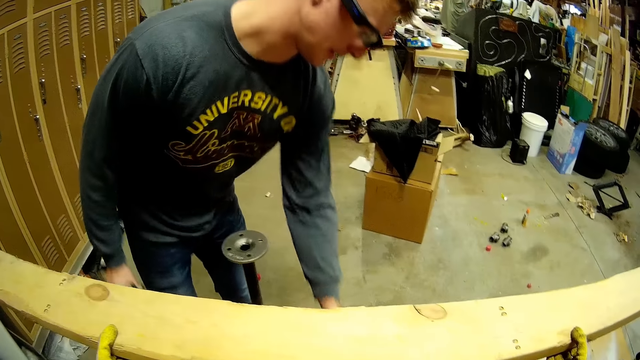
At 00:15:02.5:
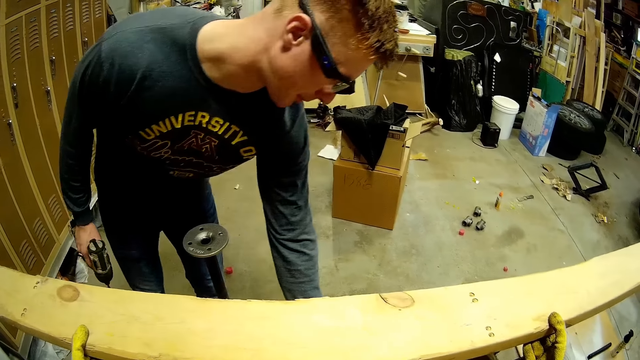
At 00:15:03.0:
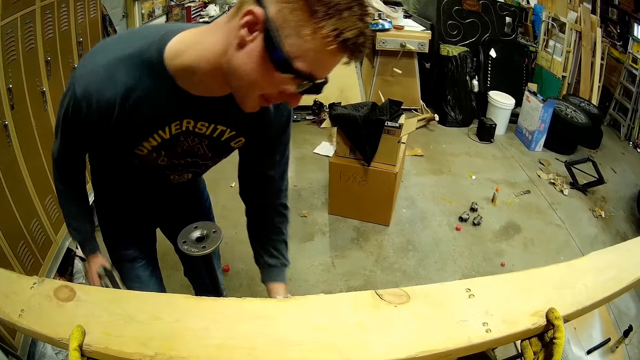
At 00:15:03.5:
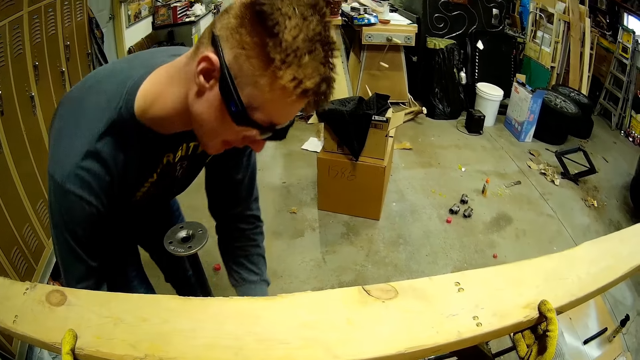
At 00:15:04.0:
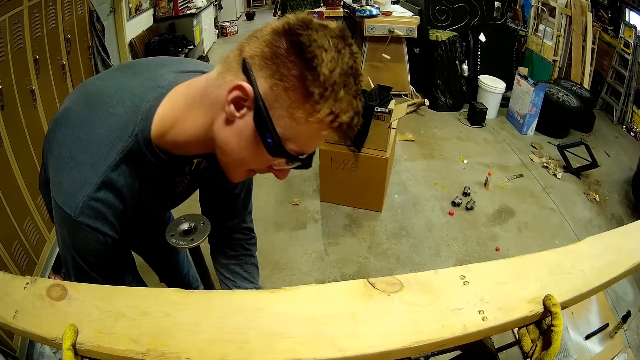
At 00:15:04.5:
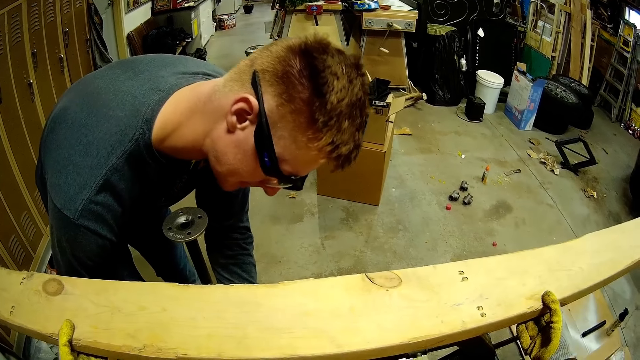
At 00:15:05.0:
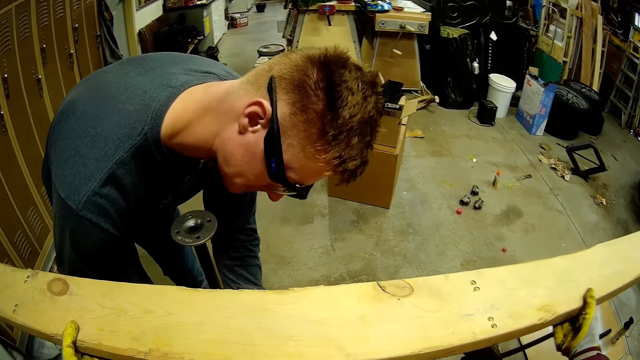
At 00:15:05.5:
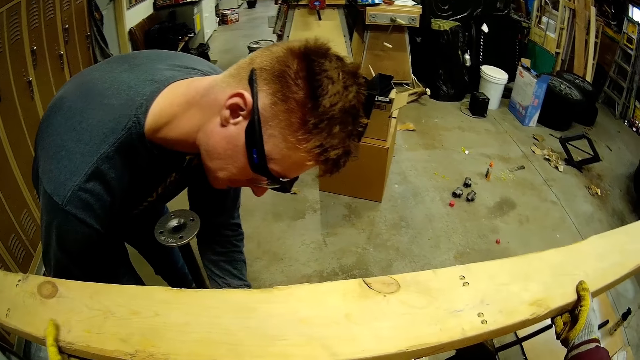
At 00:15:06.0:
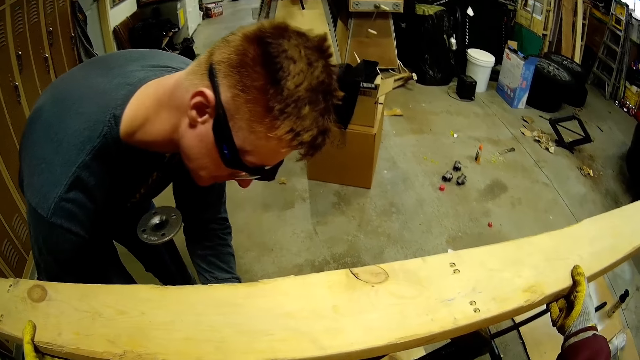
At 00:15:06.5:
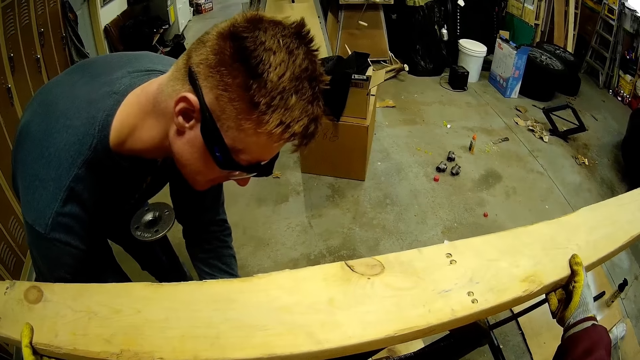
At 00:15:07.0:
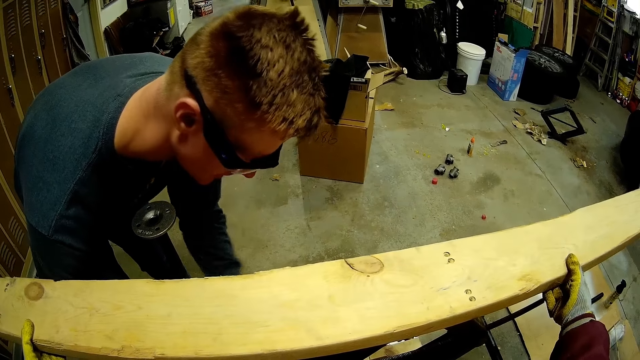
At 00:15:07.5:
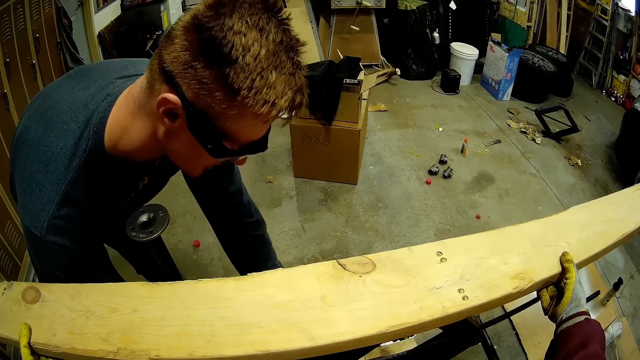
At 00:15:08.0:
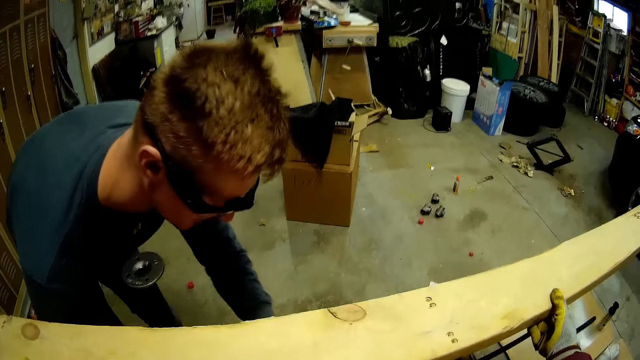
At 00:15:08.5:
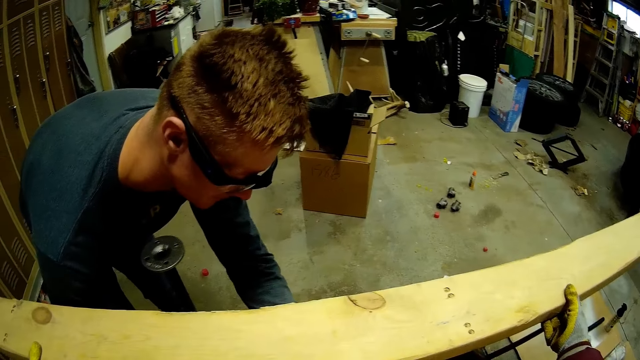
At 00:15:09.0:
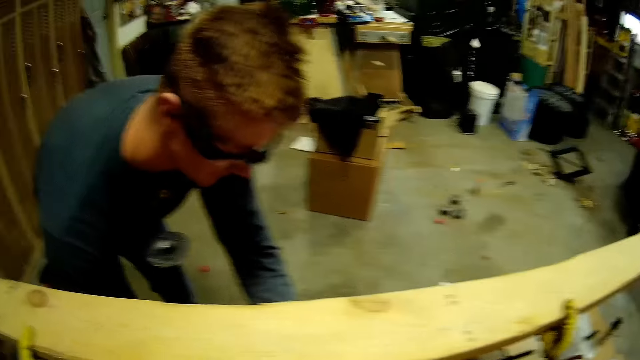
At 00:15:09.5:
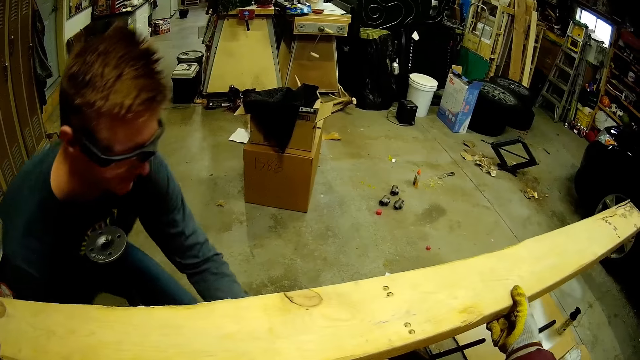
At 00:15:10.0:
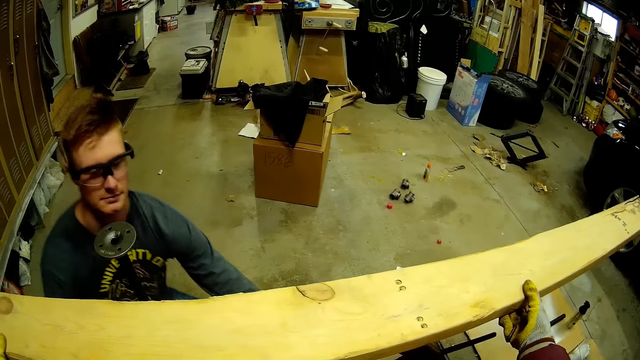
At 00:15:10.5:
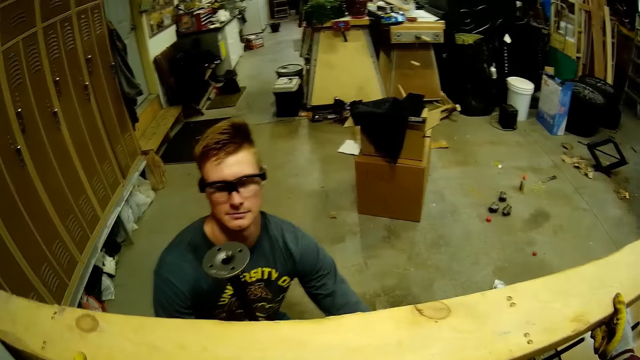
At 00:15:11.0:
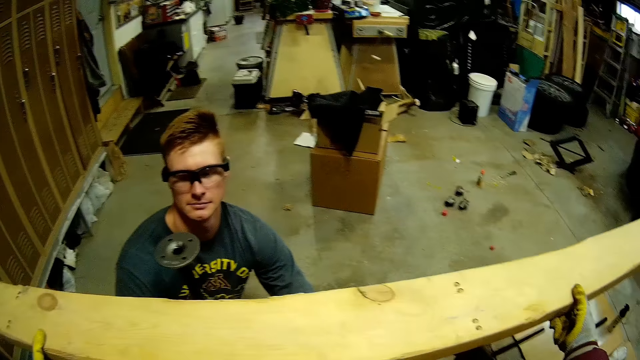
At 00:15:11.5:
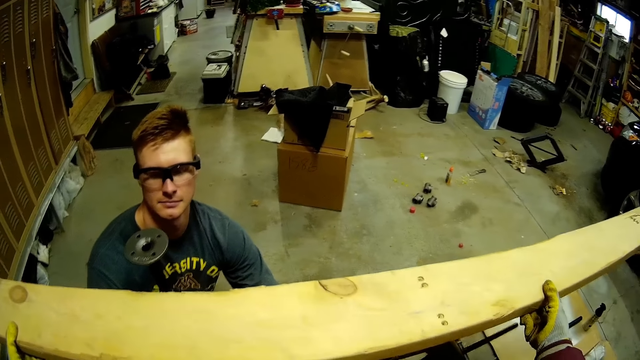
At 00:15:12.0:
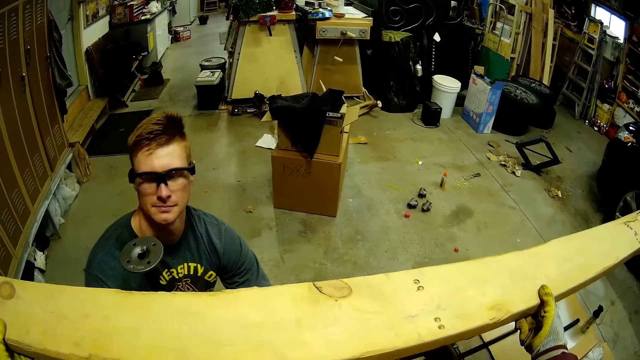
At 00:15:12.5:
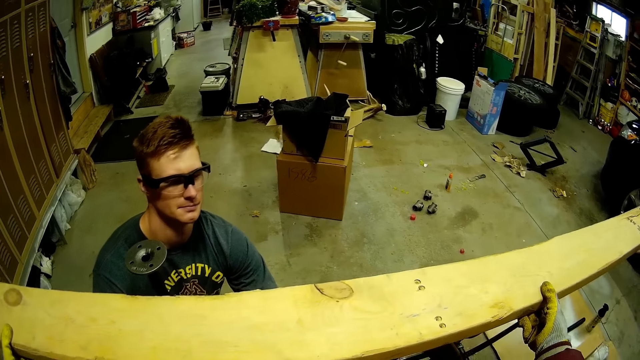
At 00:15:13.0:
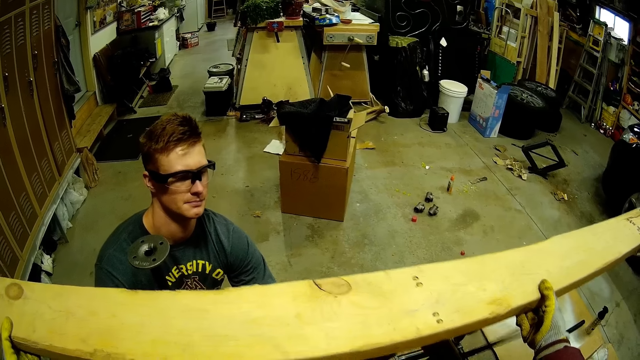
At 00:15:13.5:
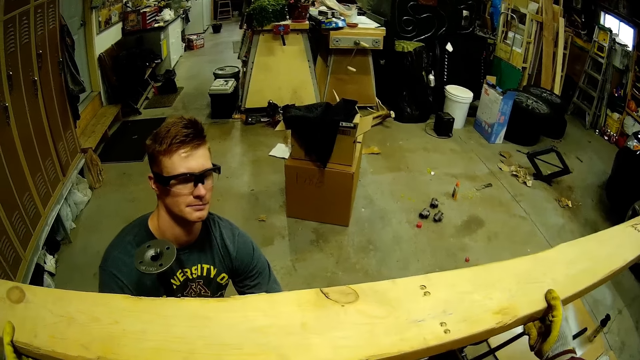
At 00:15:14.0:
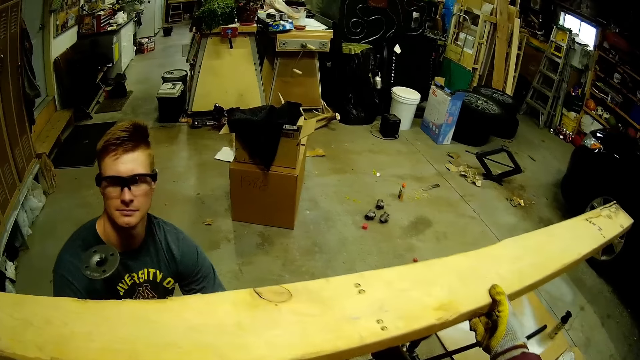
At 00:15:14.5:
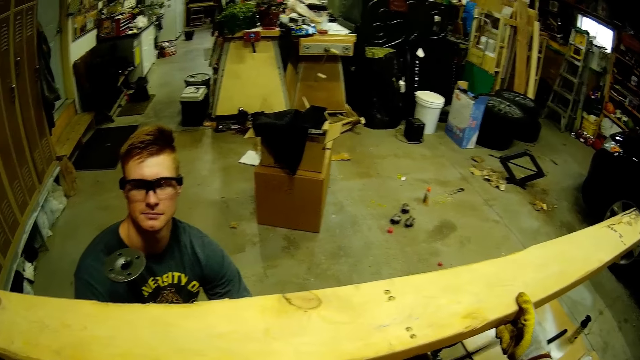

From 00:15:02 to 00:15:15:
The camera wearer places her right hand on the wood plank. A man bends in the workshop. The man squats in the workshop. The man tightens a bolt on the metal scaffold with the bolt tightening machine.

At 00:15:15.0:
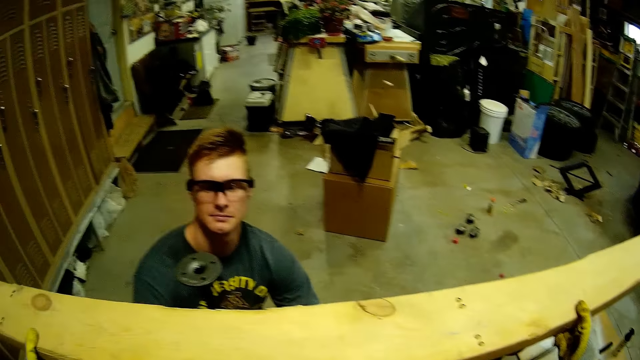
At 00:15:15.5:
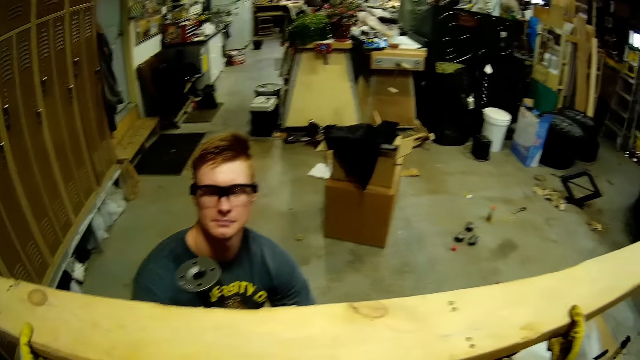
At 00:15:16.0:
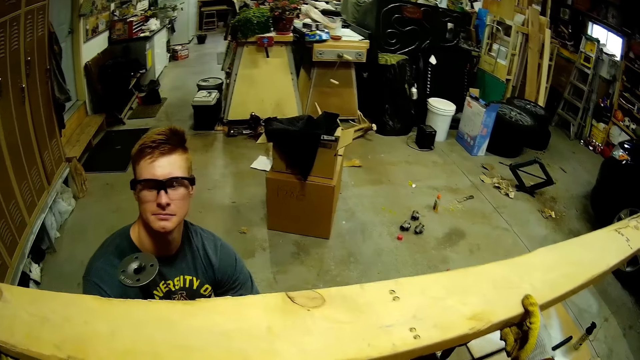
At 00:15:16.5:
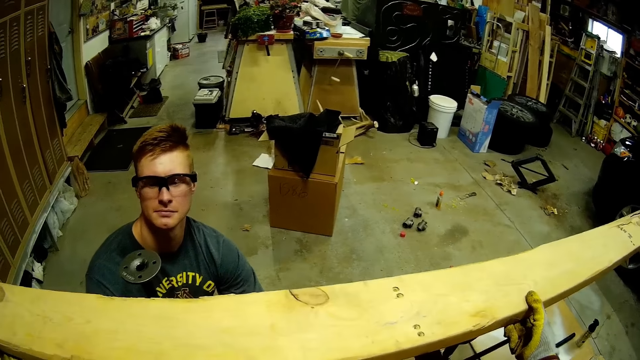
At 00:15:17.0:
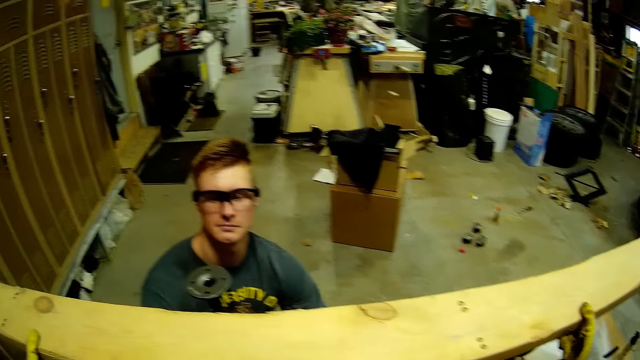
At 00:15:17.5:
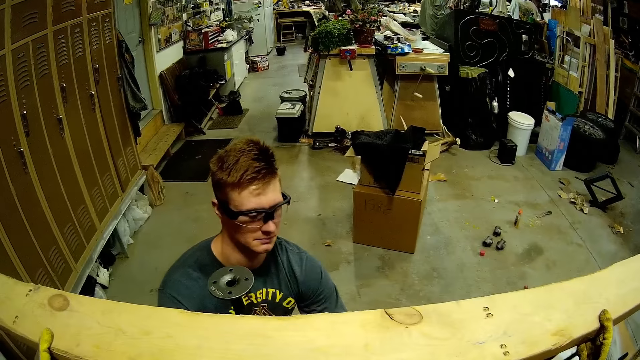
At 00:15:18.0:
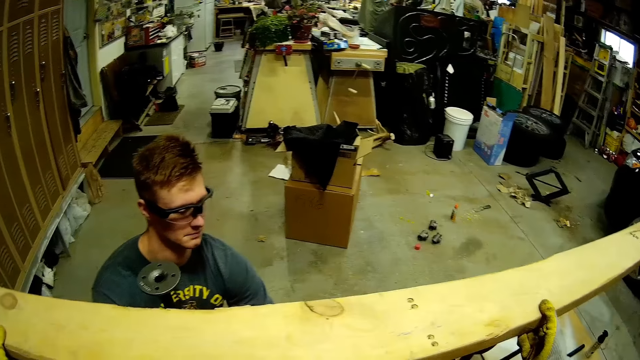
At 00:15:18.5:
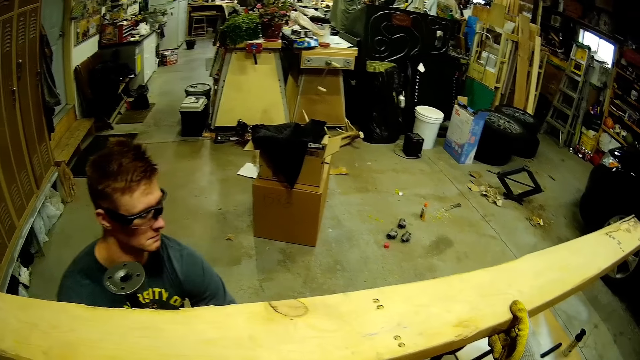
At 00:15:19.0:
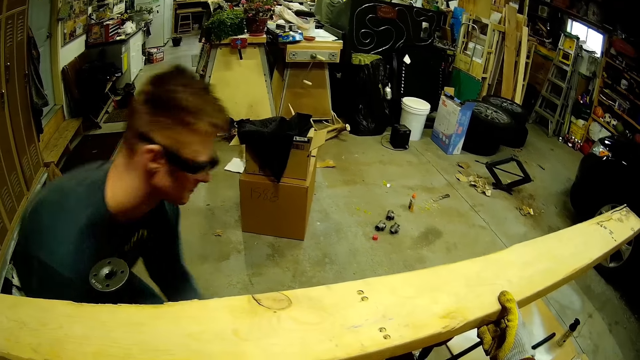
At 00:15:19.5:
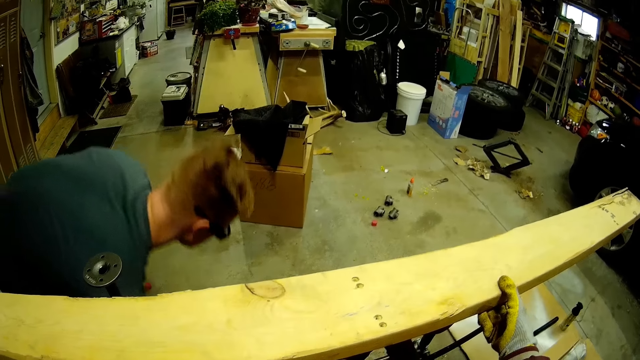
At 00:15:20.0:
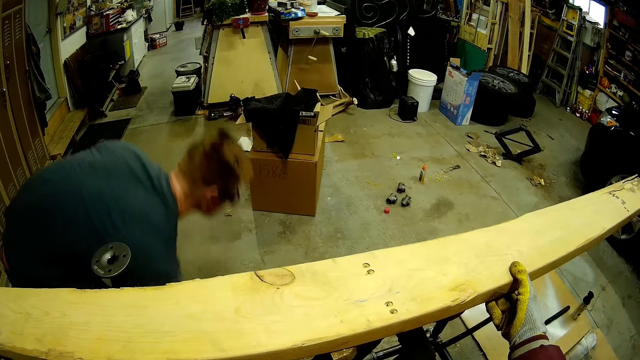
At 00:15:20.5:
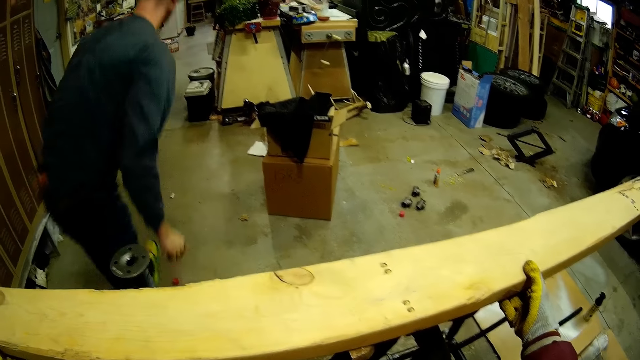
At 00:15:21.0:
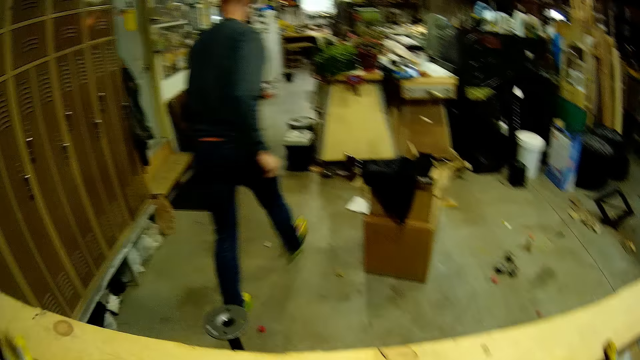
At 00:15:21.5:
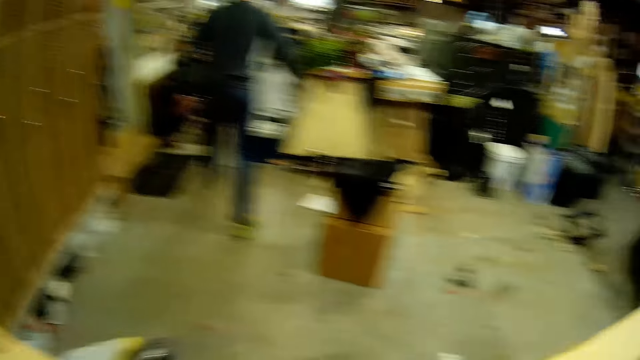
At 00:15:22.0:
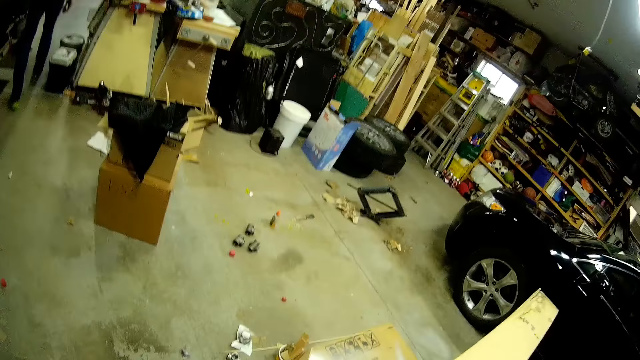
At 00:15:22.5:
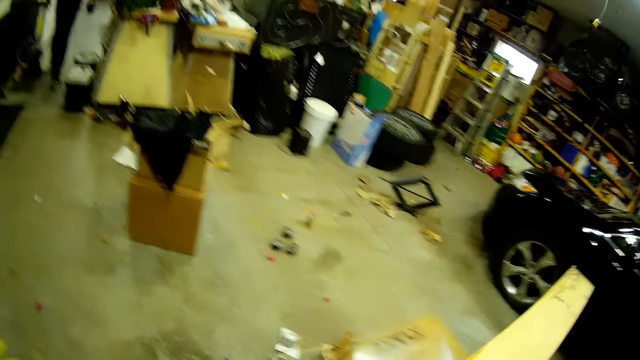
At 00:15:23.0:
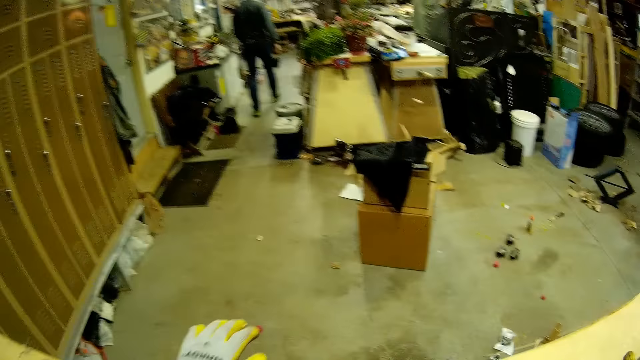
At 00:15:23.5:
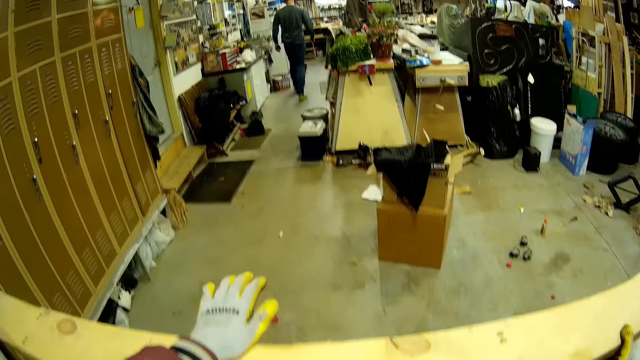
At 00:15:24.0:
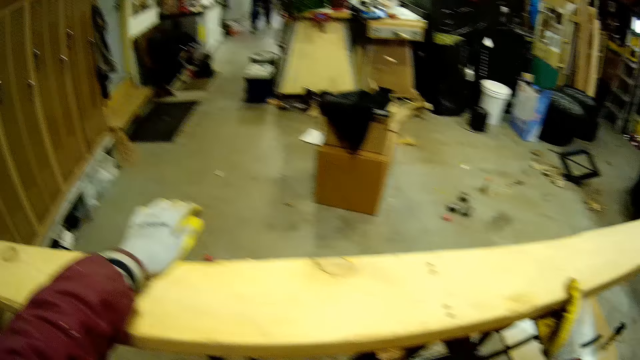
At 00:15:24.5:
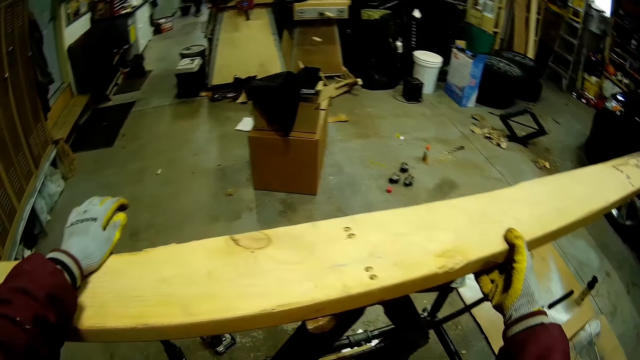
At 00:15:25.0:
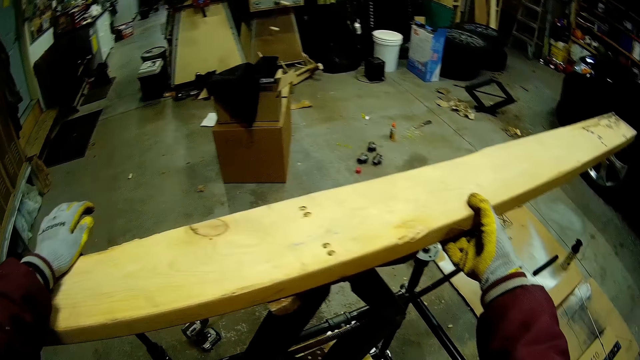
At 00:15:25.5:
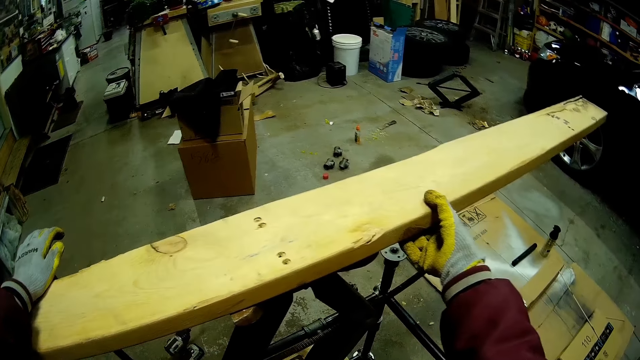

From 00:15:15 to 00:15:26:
A man stands from the floor. The man drops the bolt tightening machine on the ground with his right hand. The man walks around the workshop away from the camera wearer. The camera wearer holds a piece of wood. She places her left hand on the wood plank.
